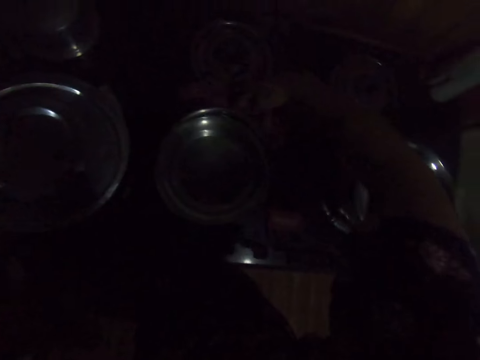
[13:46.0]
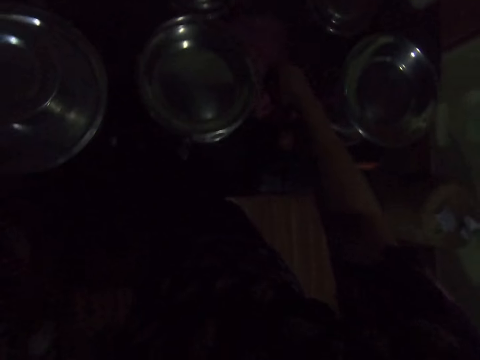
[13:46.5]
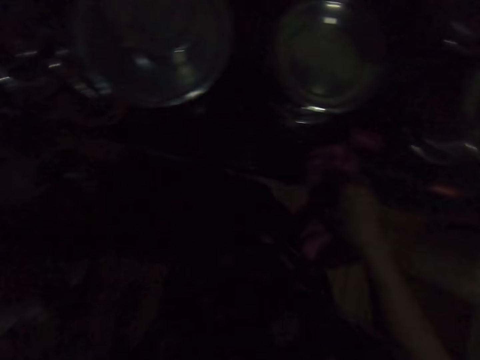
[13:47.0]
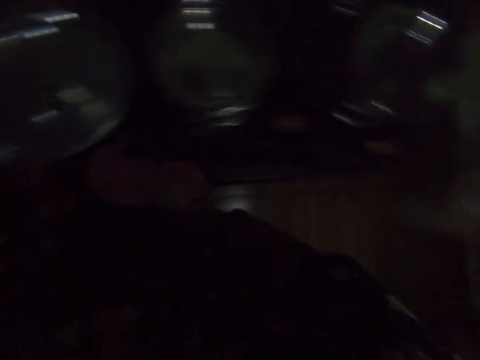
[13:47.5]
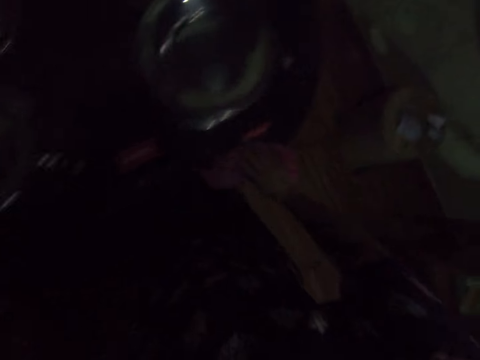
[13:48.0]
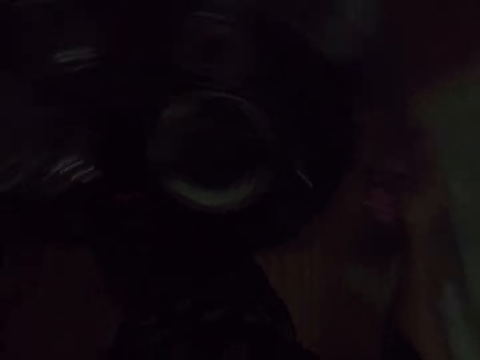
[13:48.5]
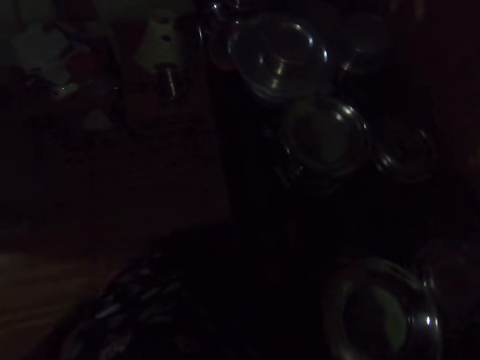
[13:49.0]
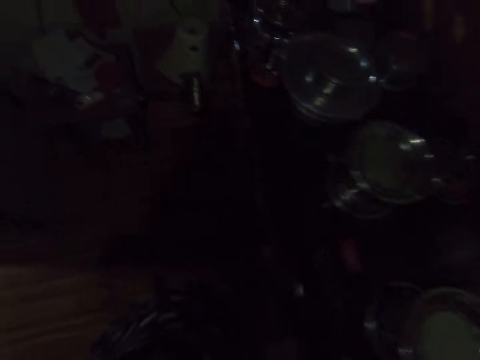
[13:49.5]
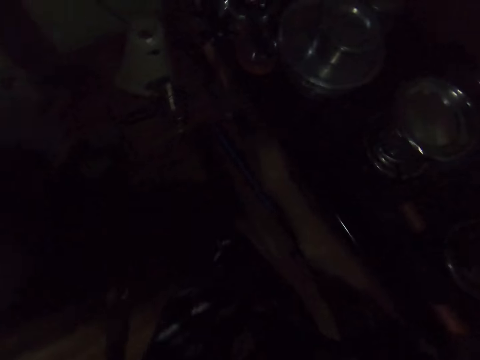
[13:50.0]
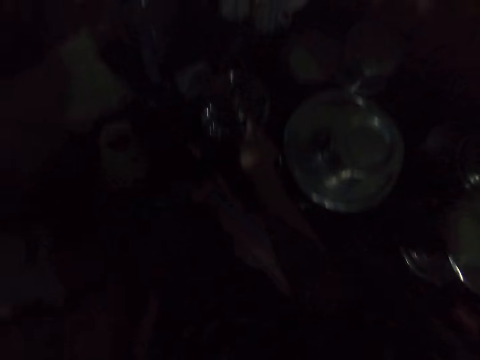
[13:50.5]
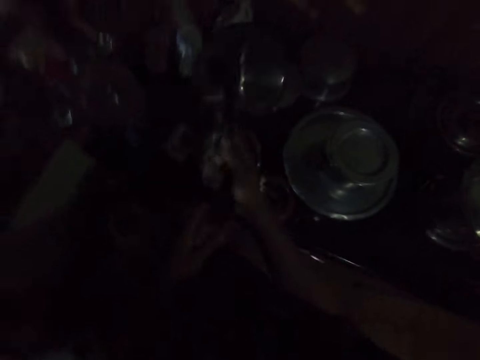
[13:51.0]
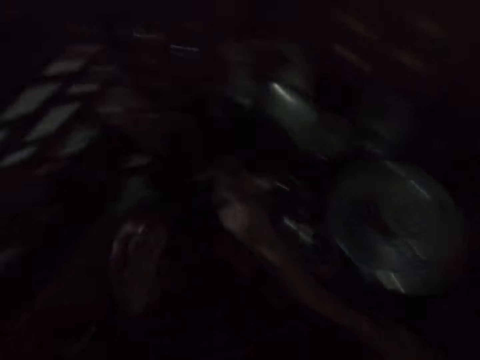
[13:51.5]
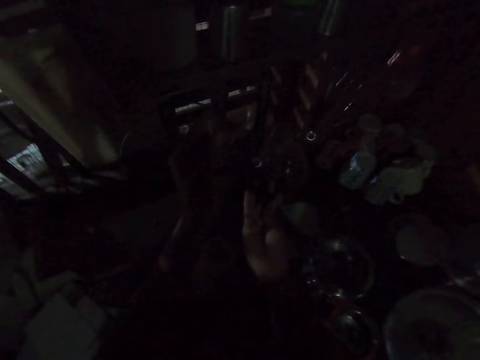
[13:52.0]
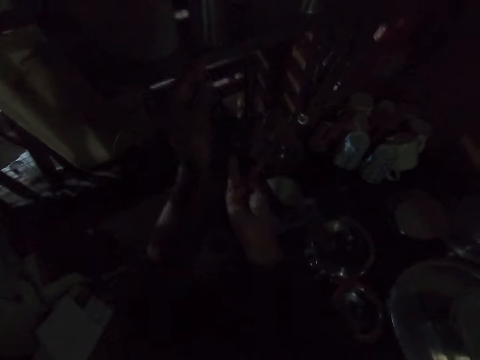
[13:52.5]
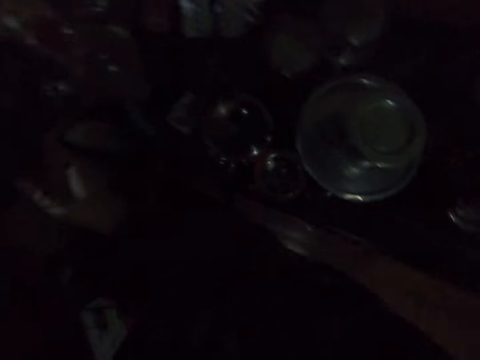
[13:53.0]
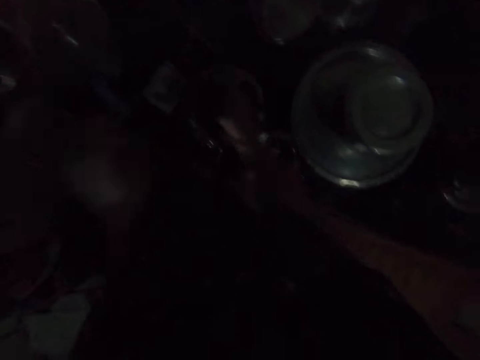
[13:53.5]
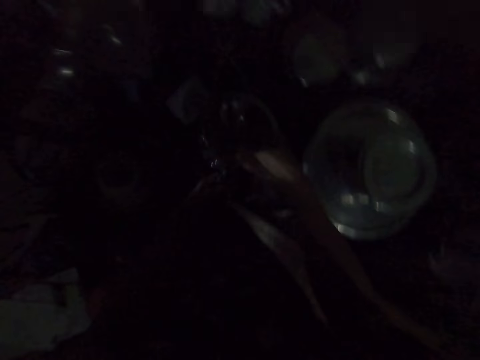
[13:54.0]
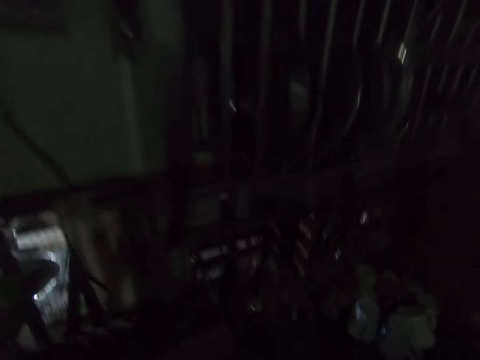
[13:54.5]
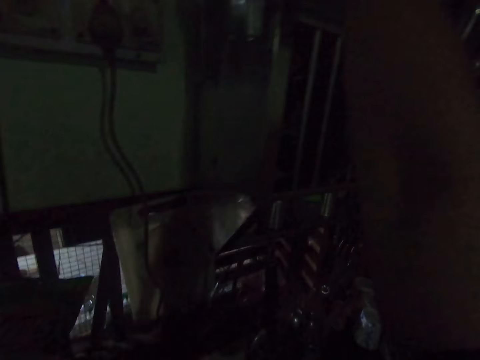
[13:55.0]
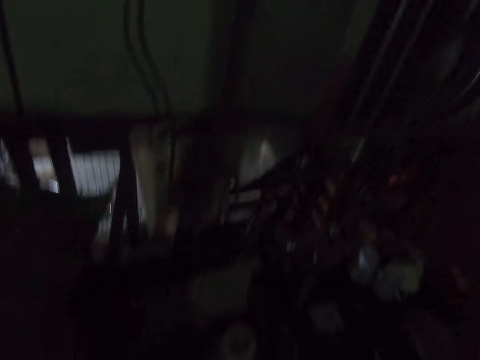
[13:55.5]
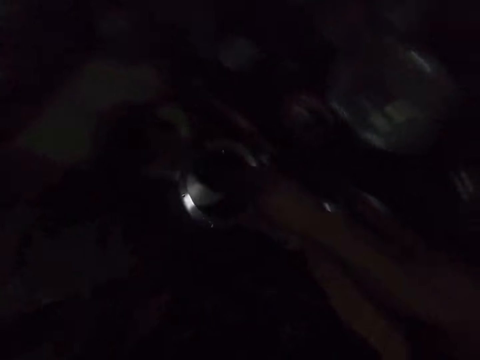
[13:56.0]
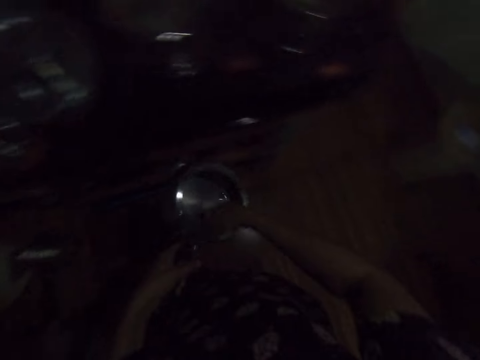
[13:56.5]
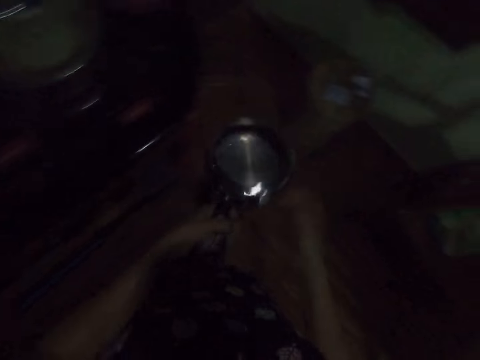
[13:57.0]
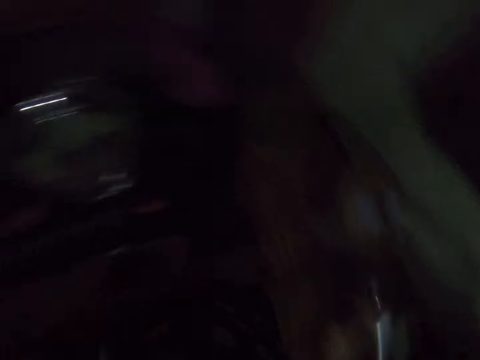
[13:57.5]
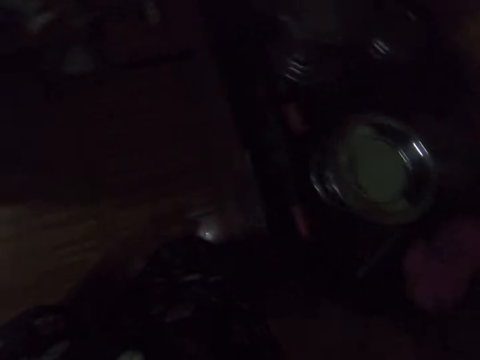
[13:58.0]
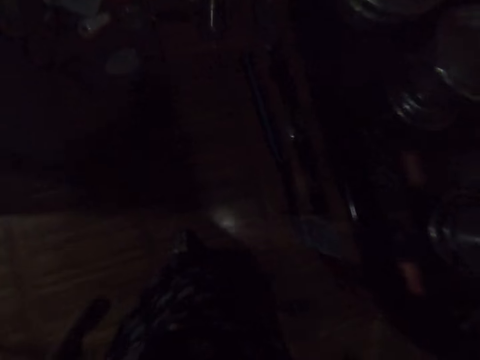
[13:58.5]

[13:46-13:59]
The camera wearer wipes the cooking pot with a cloth on the right hand. They move around the kitchen. They pick a lid and hold the lid. They pick the cooking pan with the right hand. They hang the lid. They pick a lid. They hang the lid. They pick a spoon with the right hand. They hold a lid.

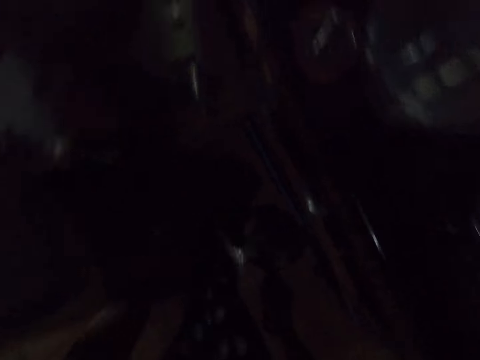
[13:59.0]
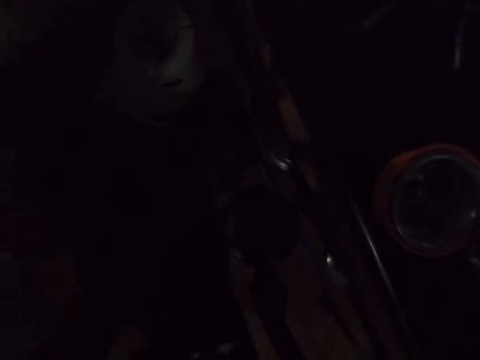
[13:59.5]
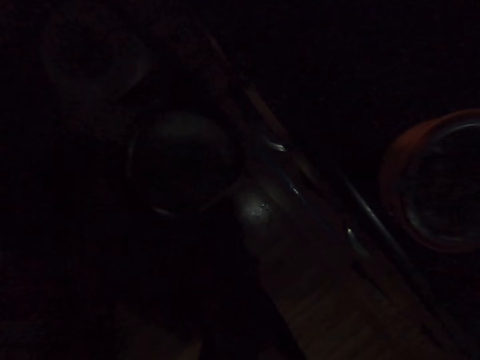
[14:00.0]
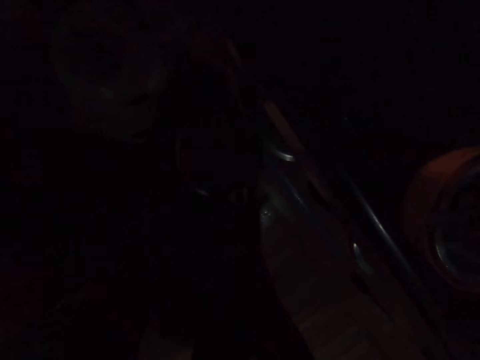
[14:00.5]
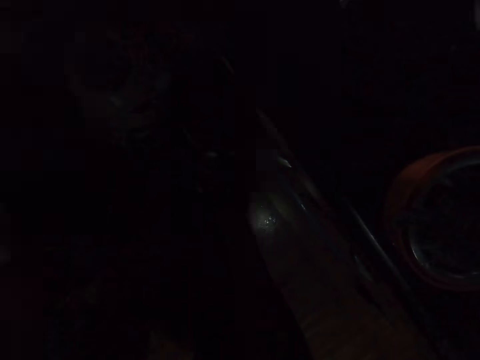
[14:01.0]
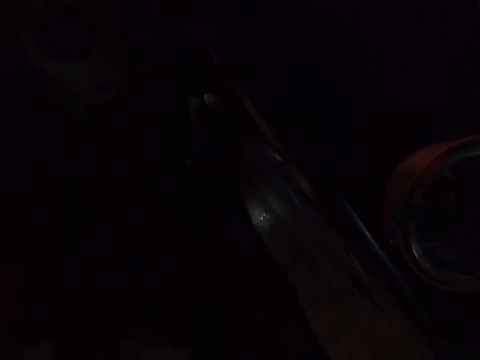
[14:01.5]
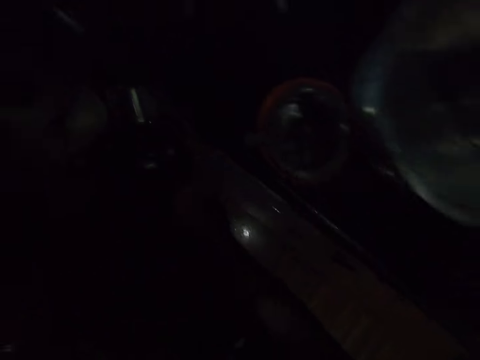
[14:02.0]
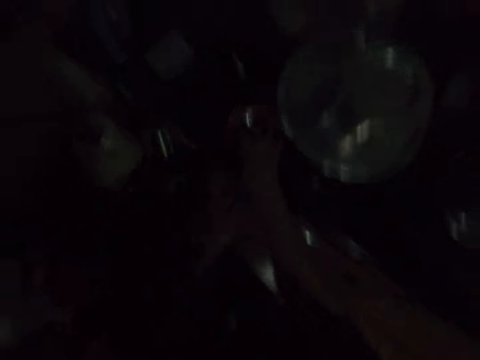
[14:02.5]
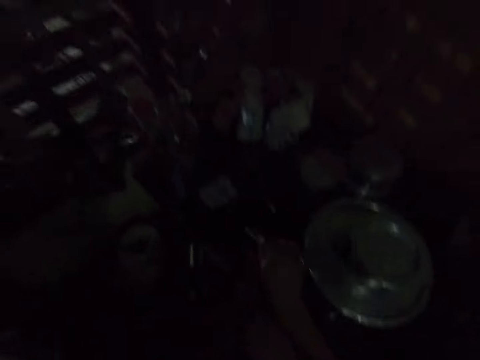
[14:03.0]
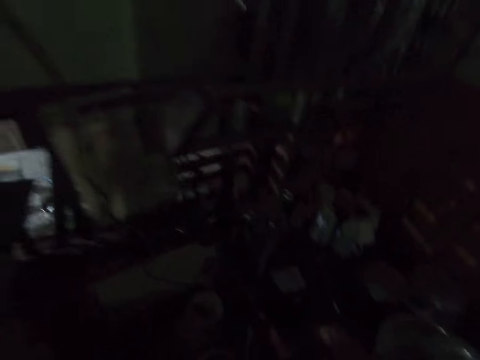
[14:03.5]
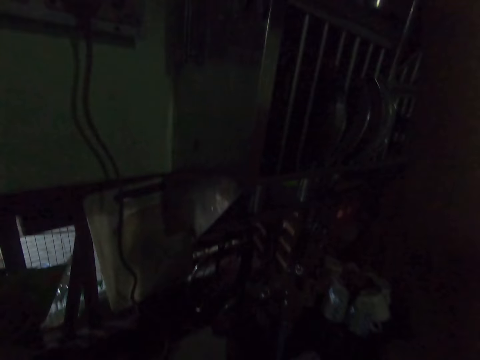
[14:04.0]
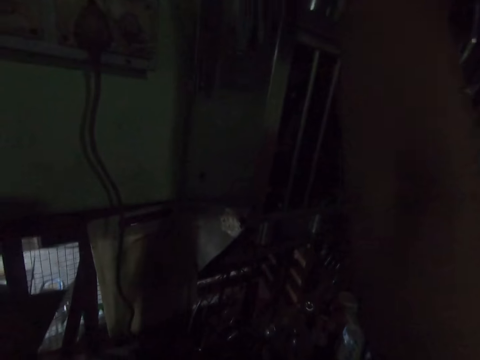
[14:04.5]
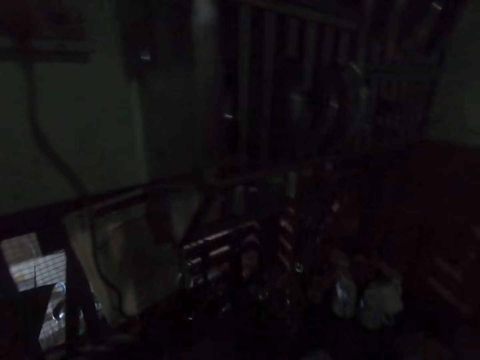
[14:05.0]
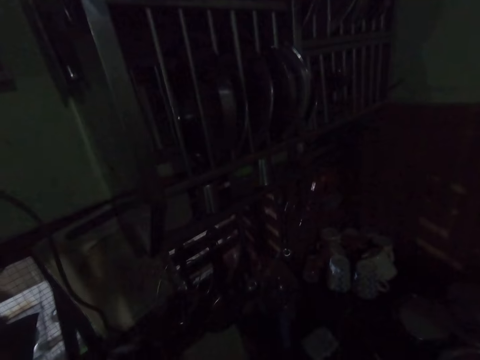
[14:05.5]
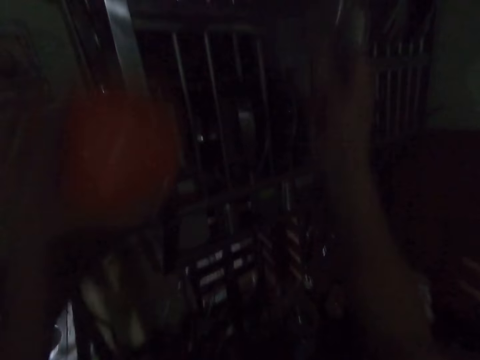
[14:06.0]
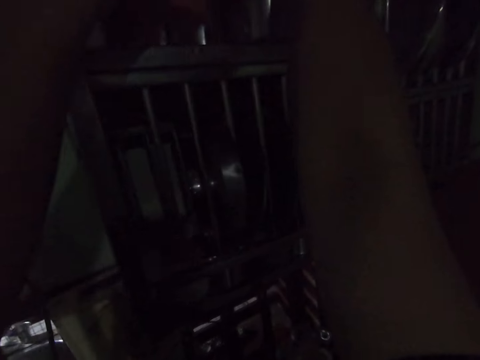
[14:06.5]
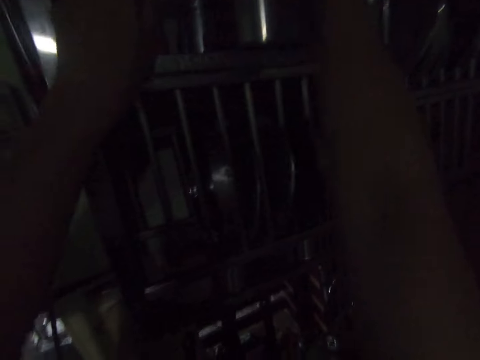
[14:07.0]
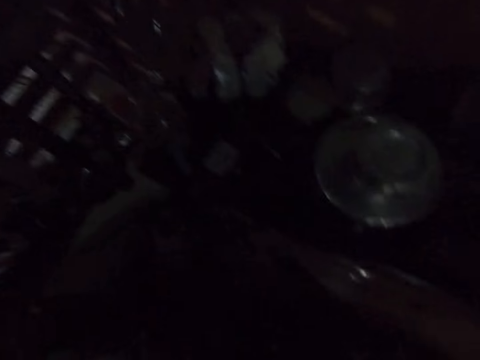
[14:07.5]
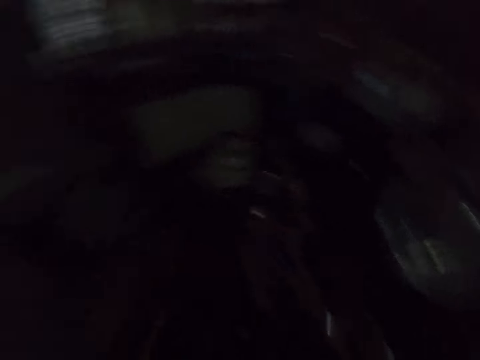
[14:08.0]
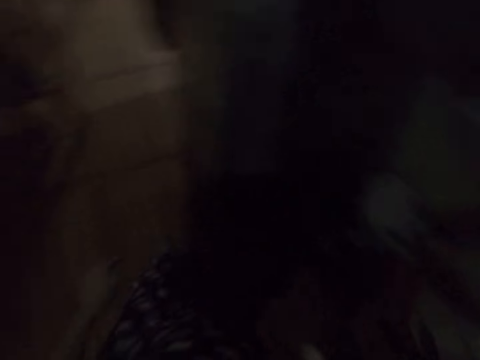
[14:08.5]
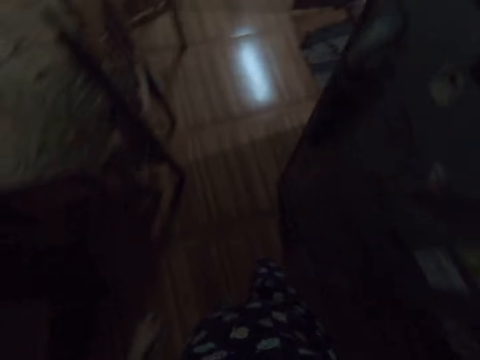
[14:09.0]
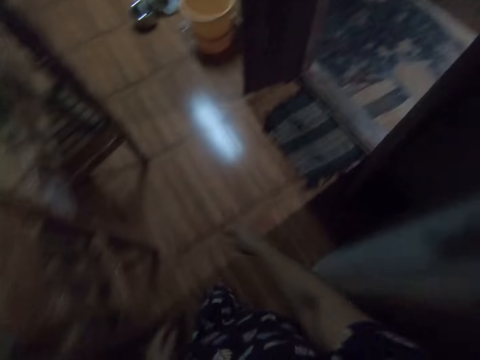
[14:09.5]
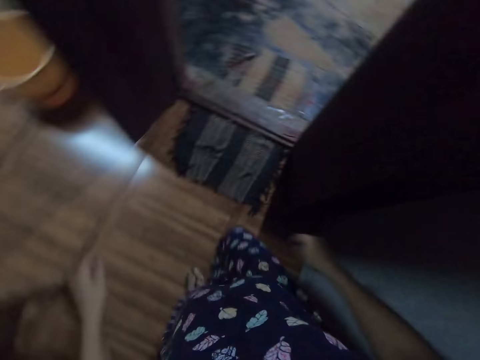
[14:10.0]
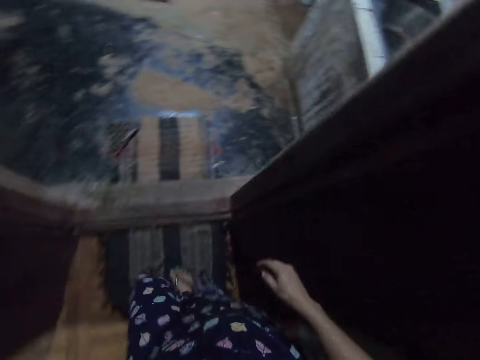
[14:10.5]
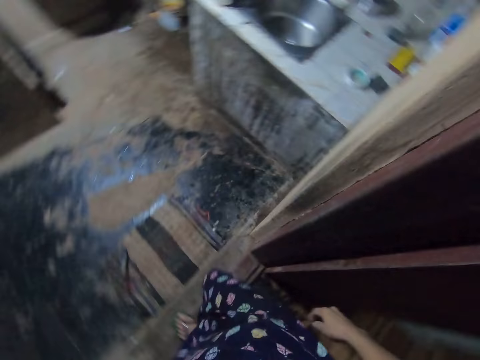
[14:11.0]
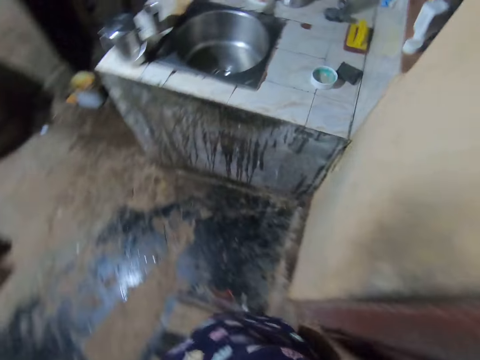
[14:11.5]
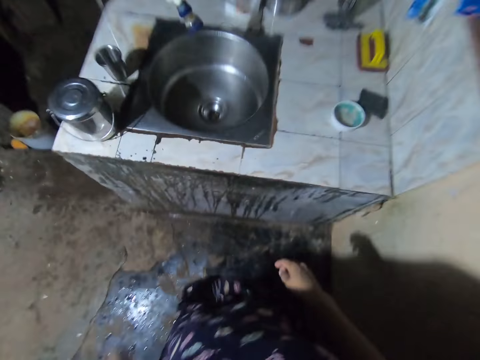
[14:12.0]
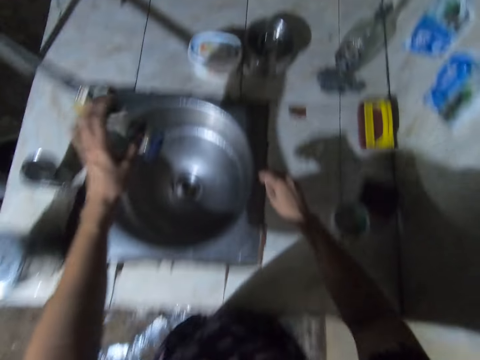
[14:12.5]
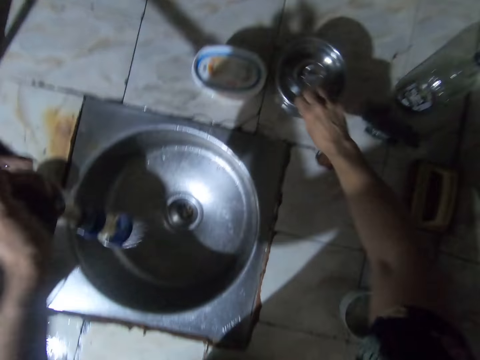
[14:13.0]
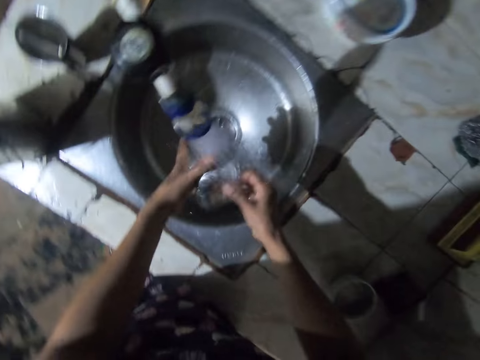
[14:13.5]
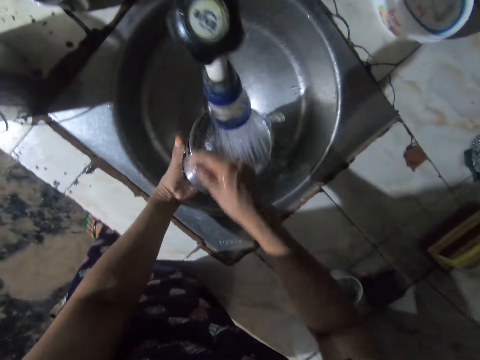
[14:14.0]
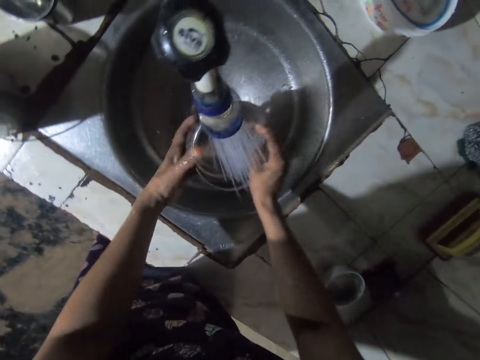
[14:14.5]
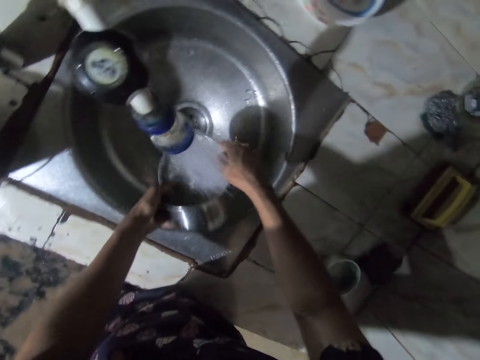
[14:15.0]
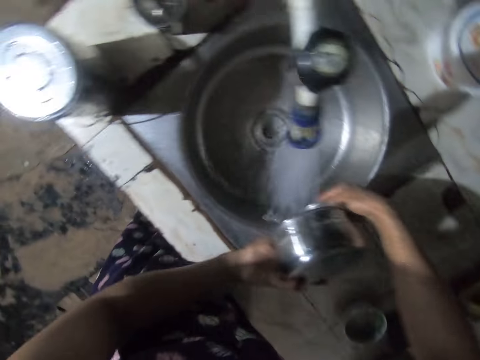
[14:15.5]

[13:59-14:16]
The camera wearer moves around the kitchen. They carry the cooking pan with the right hand. They put the lid in the cupboard. They place the pan on the drawer. They pick a cup and put the cup in the cupboard. They pick a cup and put the cup in the cupboard. They walk towards the sink. They walk out of the kitchen. They pick a tin and rinse the tin. They pick a dish with the right hand.
